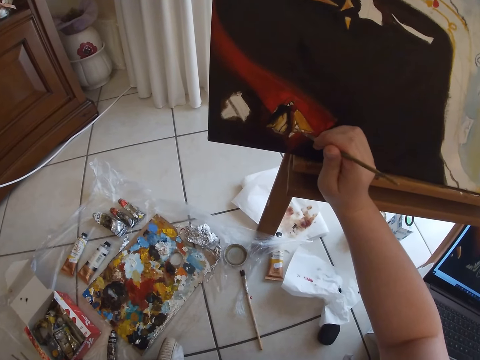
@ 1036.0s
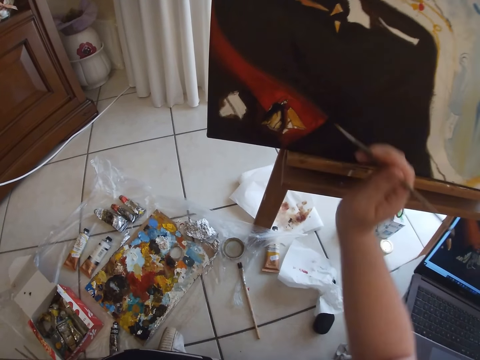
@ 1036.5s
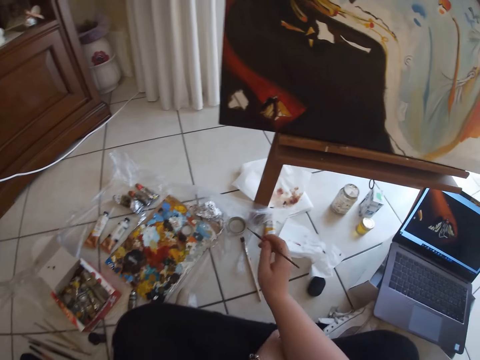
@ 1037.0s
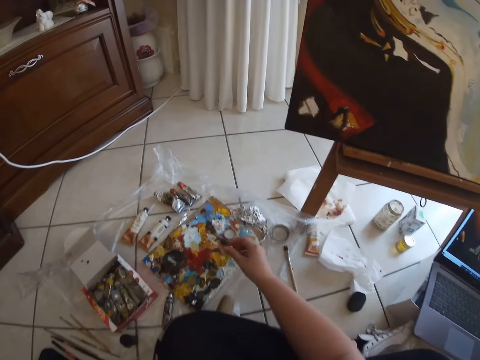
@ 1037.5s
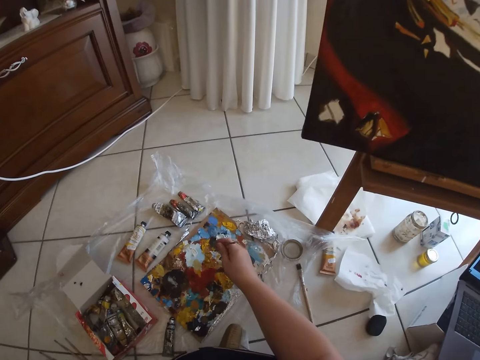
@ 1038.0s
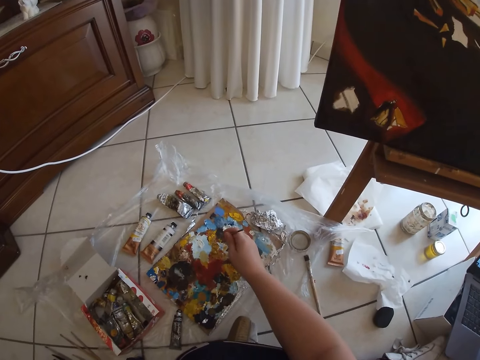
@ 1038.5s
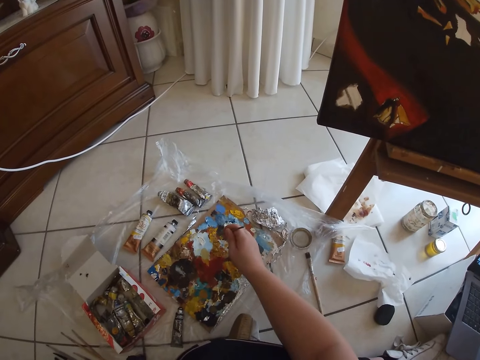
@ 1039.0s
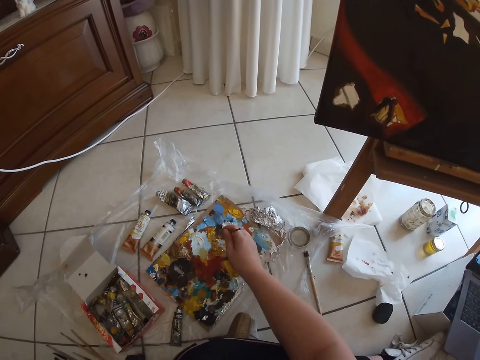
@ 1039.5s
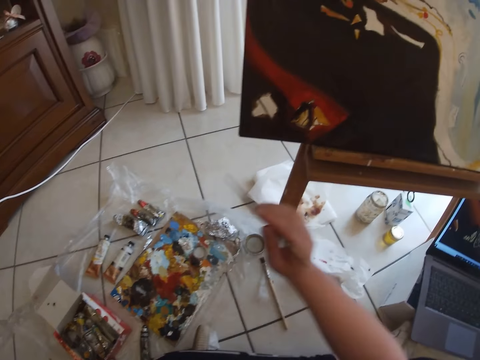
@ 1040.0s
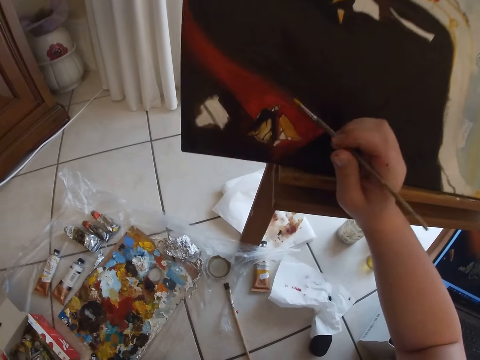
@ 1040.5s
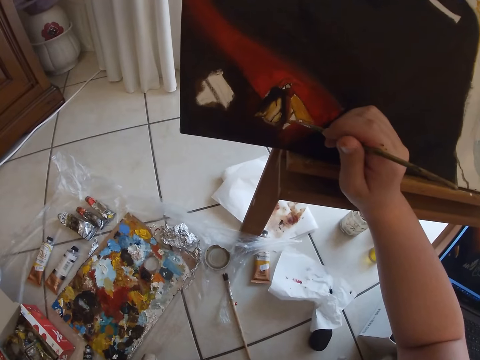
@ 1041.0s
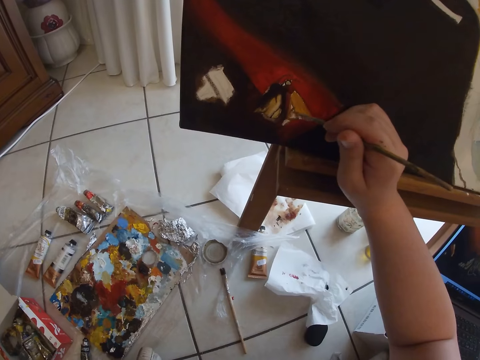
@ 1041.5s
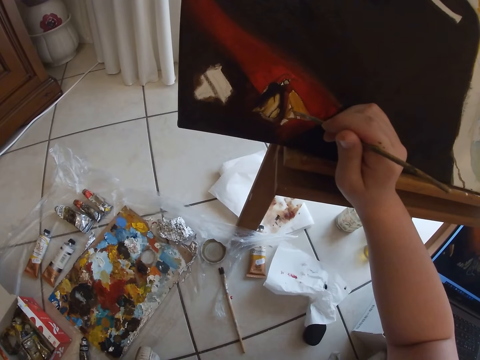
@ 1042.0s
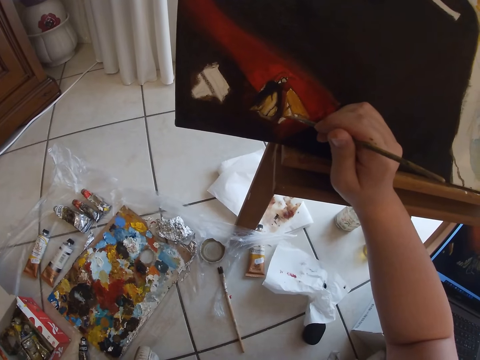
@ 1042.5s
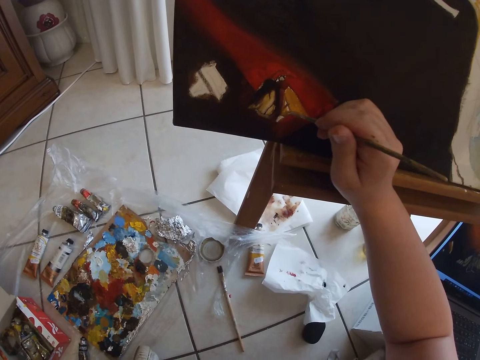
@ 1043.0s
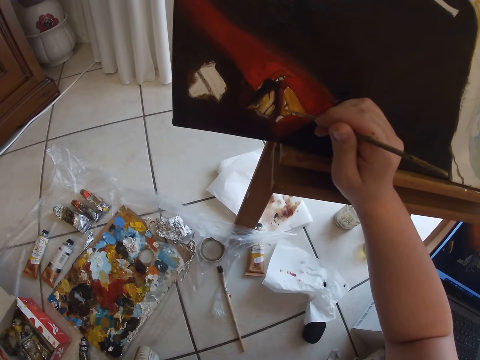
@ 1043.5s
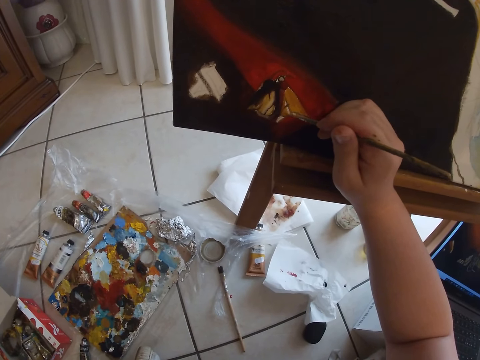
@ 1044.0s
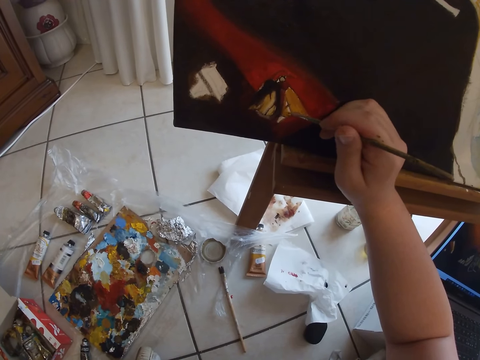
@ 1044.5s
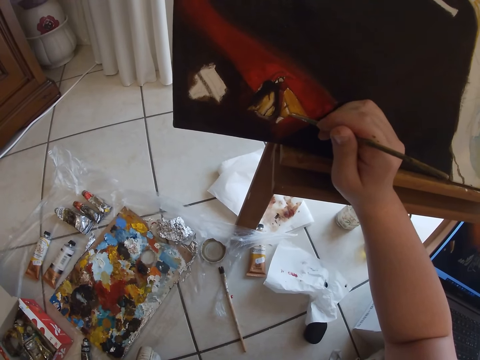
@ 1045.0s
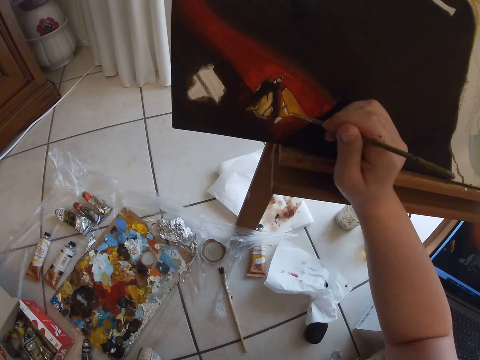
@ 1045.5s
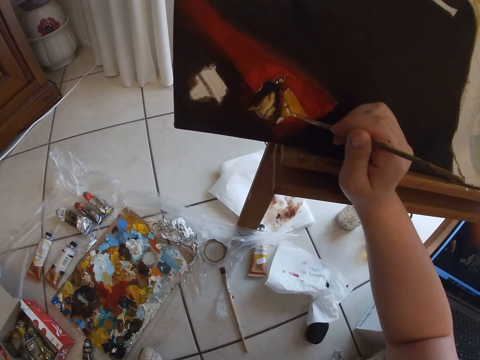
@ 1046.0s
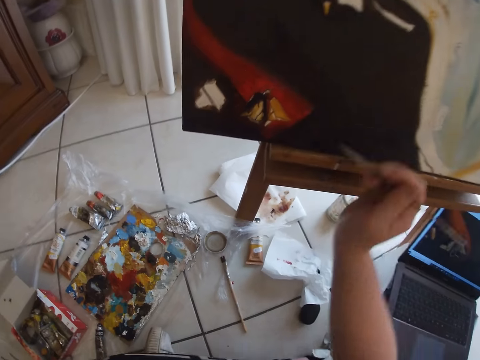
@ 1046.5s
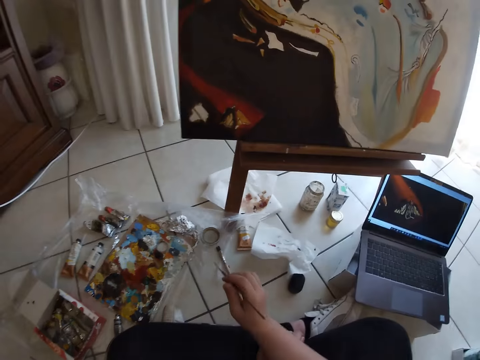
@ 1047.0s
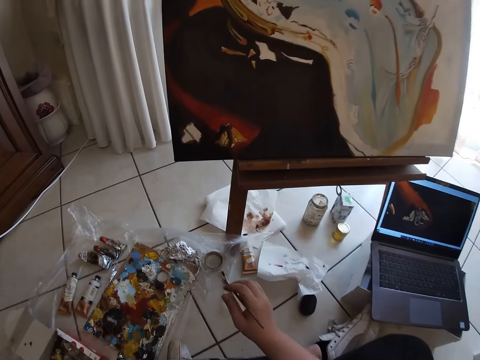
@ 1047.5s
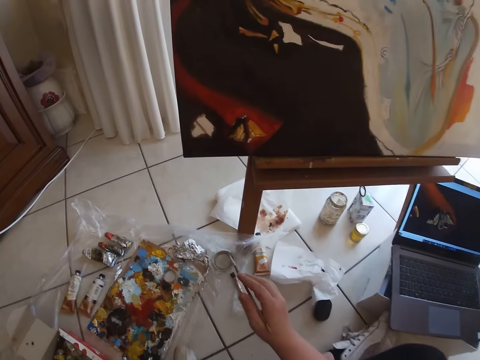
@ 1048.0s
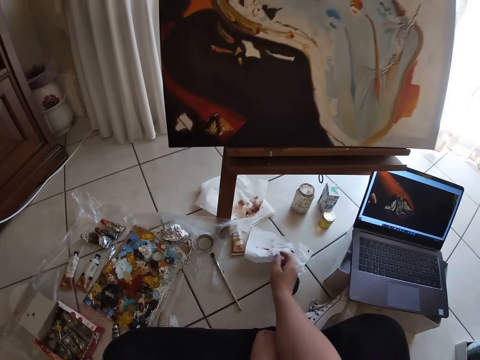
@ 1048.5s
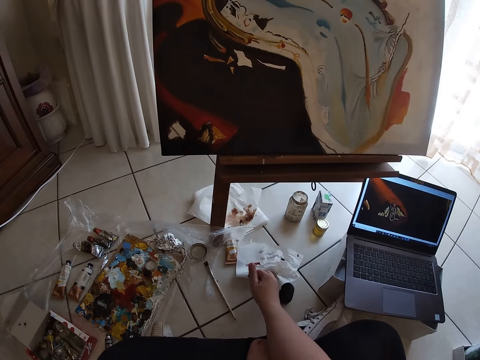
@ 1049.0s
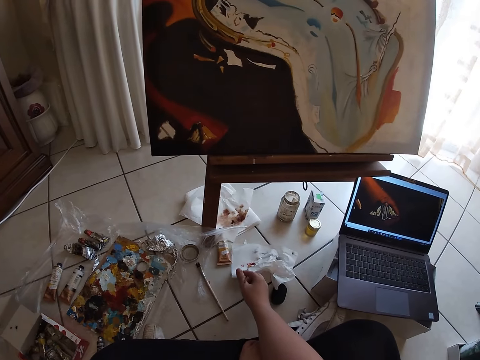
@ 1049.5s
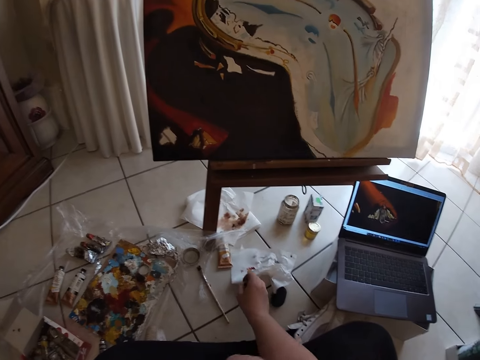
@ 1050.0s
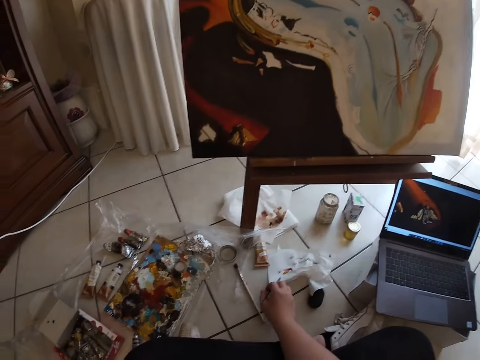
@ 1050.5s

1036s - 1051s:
The camera wearer removes the paintbrush in her right hand from the canvas. She dabs at some paint on the palette on the floor with the paintbrush in her right hand. She paints on the canvas with the paintbrush in her right hand. She removes the paintbrush in her right hand from the canvas. She cleans the paintbrush on the paper on the floor with her right hand.

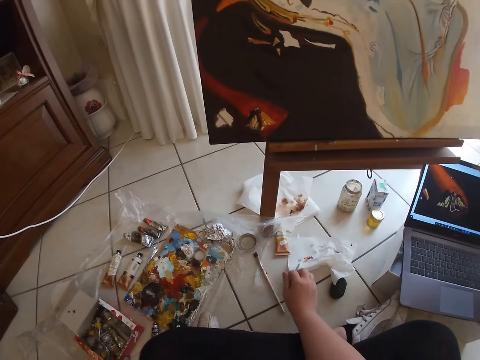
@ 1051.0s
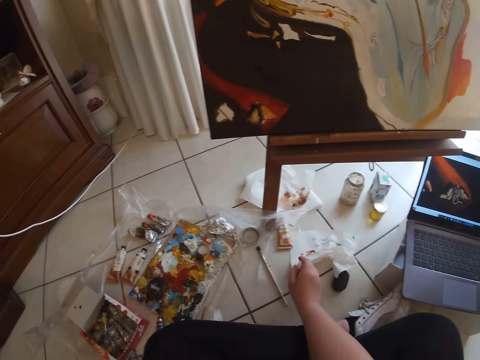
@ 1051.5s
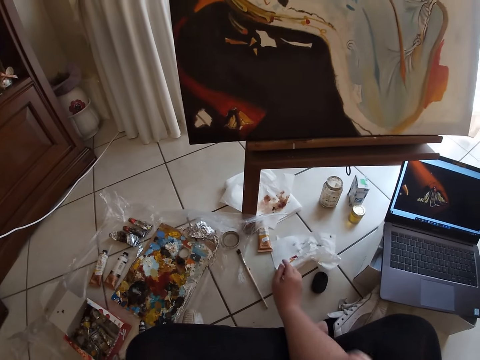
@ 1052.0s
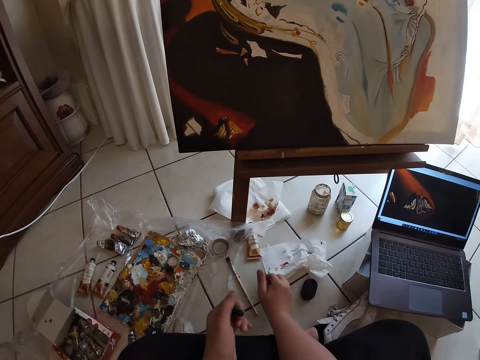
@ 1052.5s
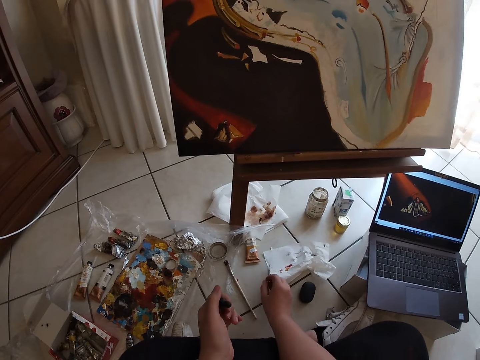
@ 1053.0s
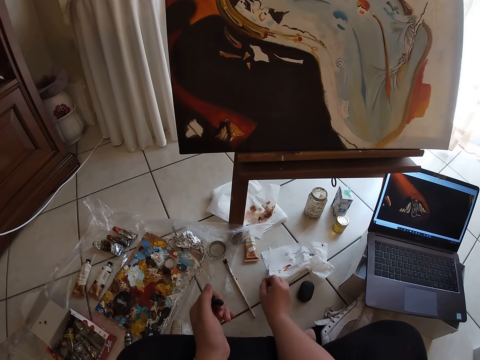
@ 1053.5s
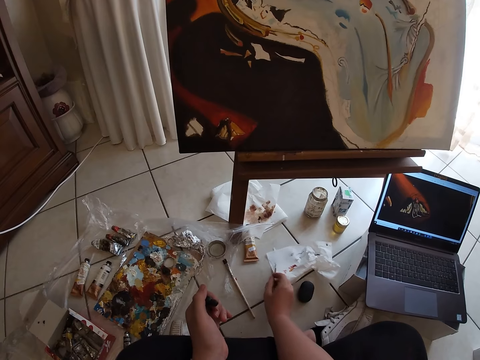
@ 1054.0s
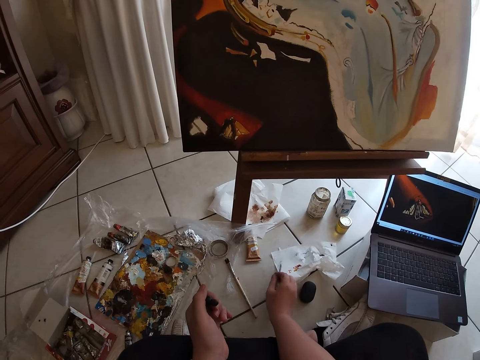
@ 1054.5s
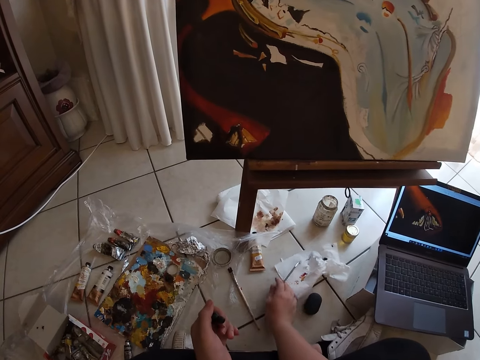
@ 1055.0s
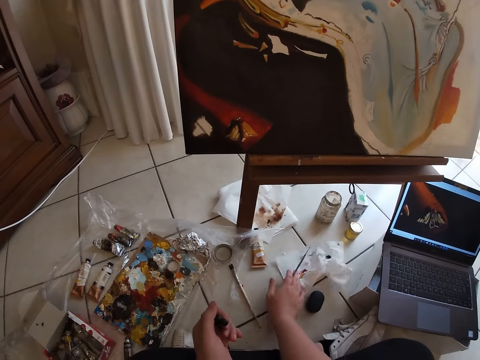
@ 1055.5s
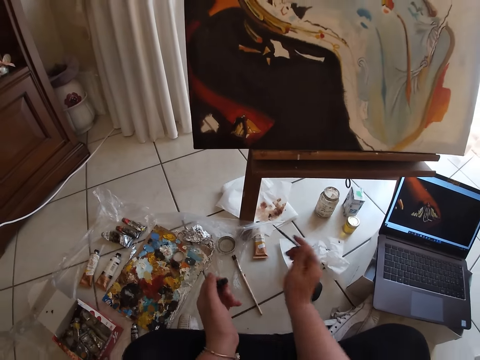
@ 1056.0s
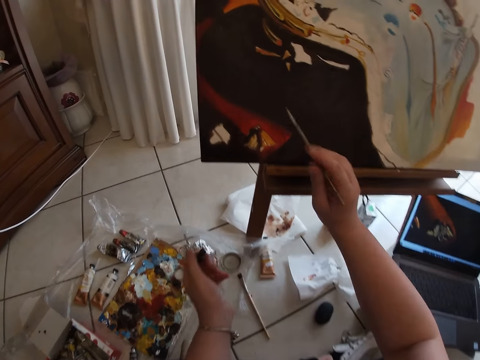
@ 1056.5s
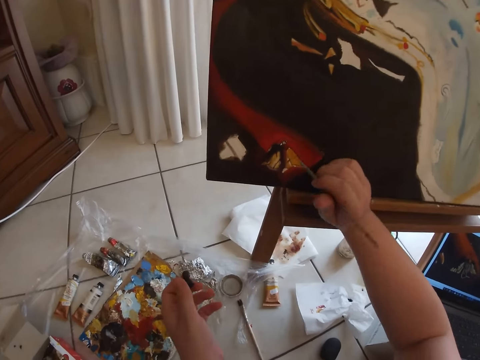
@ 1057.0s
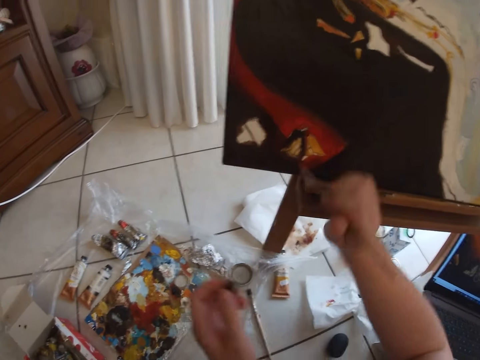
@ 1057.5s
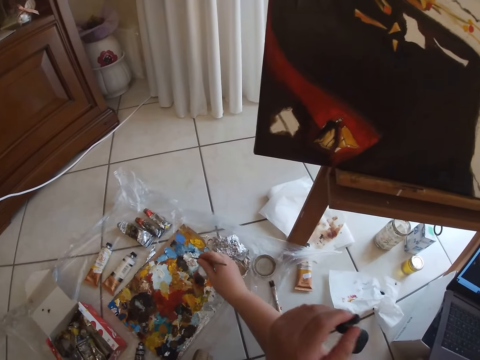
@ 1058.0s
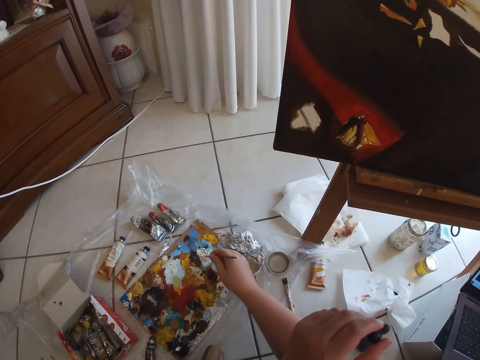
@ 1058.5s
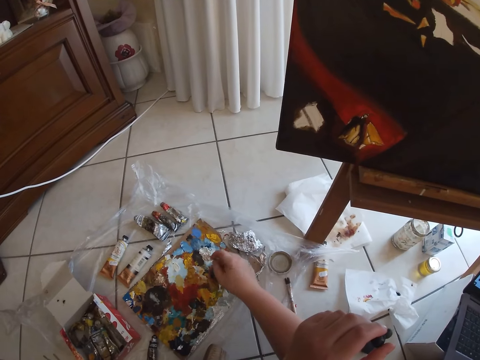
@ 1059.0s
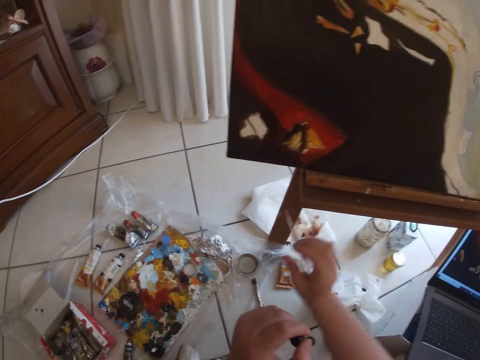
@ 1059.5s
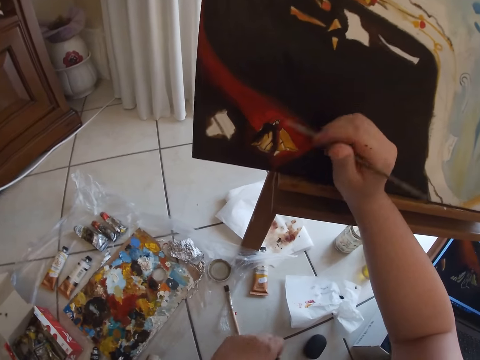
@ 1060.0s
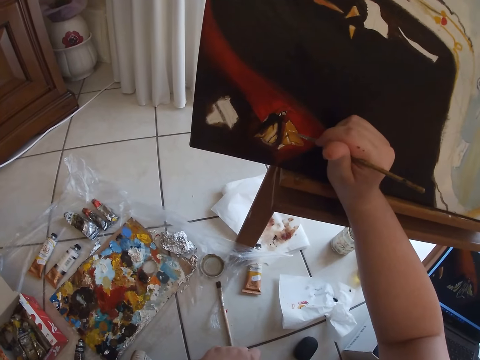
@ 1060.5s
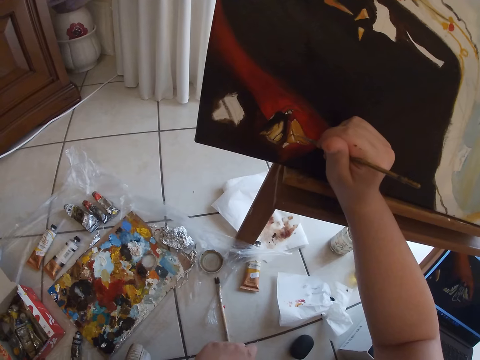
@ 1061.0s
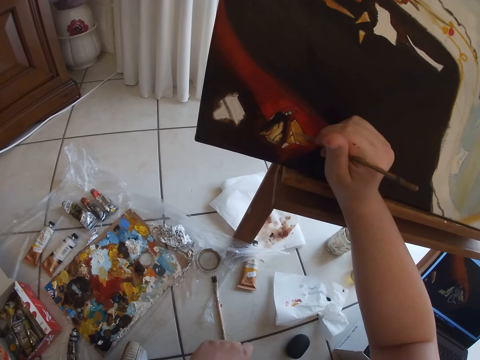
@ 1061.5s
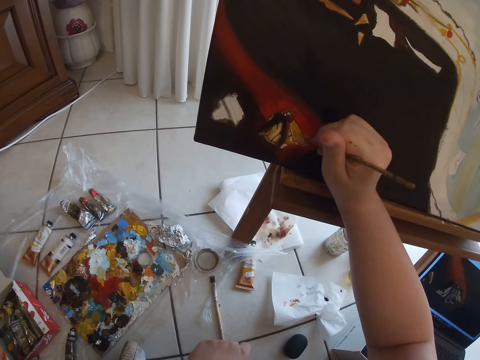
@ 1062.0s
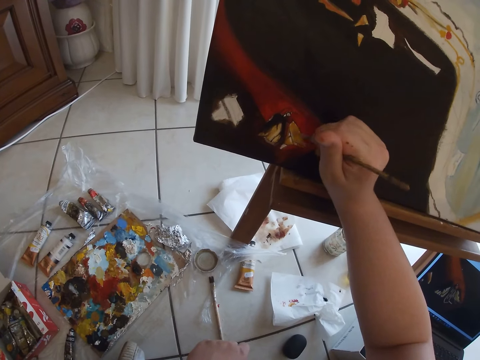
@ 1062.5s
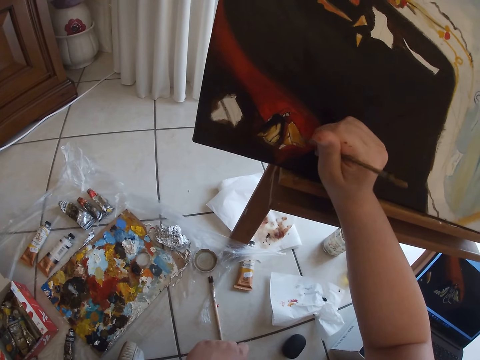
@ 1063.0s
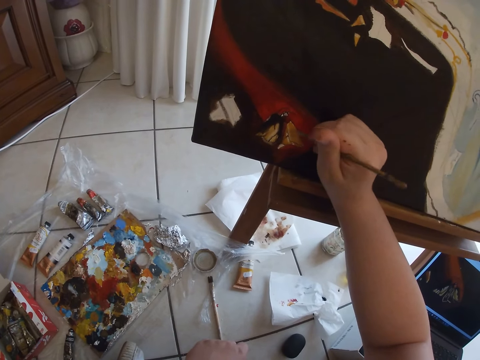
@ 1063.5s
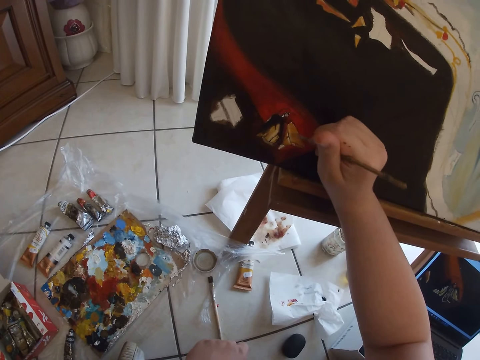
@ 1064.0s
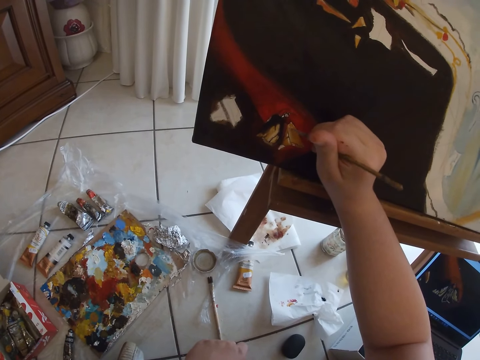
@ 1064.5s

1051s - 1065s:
The camera wearer picks up an eraser from the floor with her left hand. She stretches the other hand. She paints on the canvas with the paintbrush in her right hand. She dabs at some paint on the palette on the floor with the paintbrush in her right hand. She paints on the canvas with the paintbrush in her right hand.
